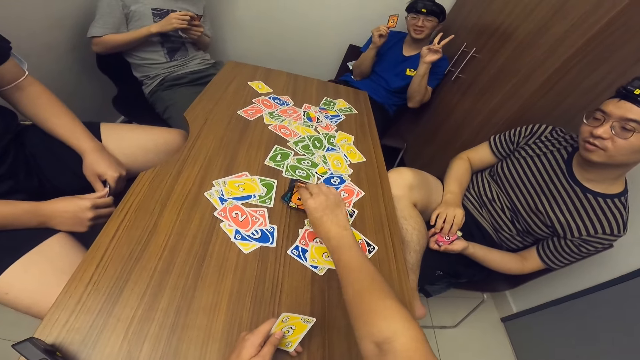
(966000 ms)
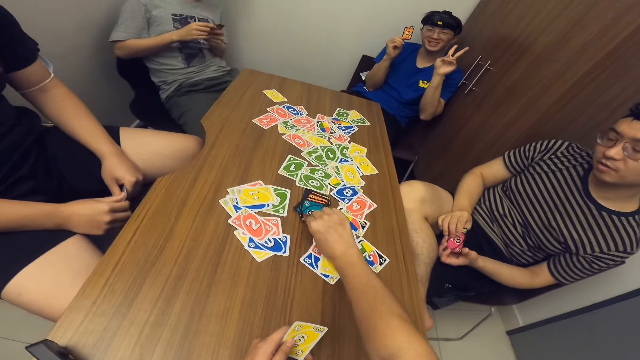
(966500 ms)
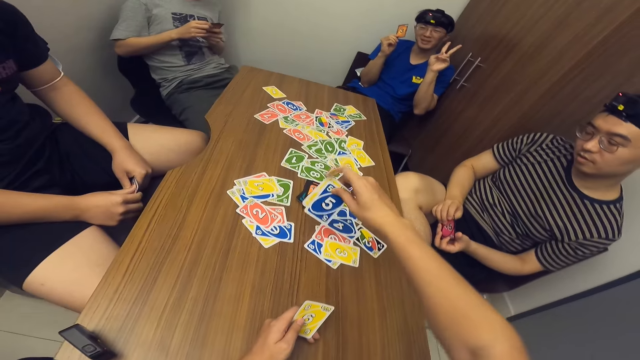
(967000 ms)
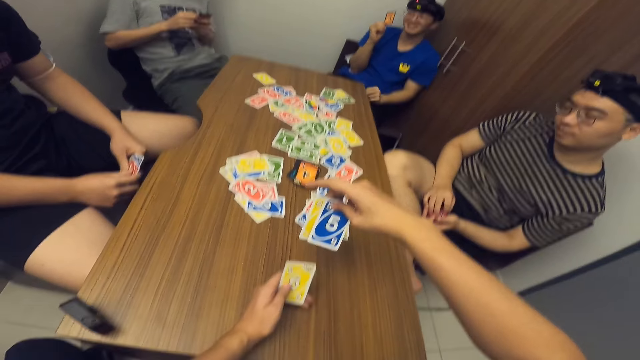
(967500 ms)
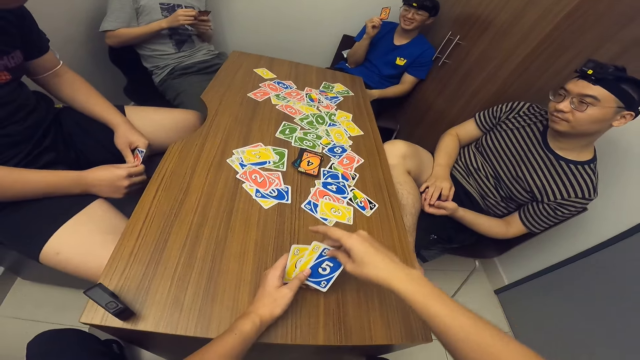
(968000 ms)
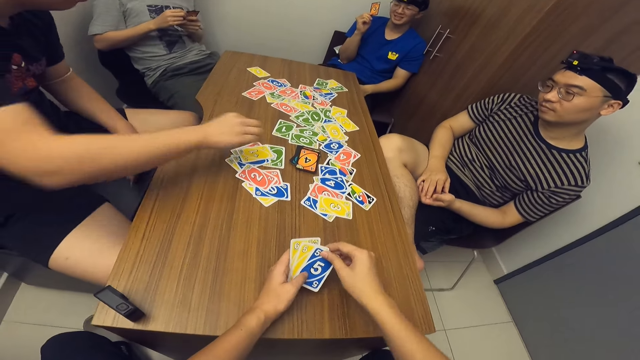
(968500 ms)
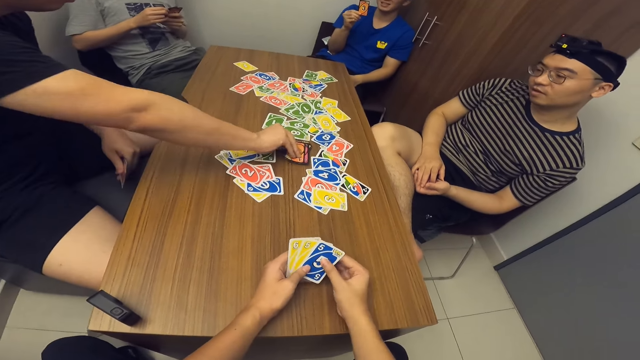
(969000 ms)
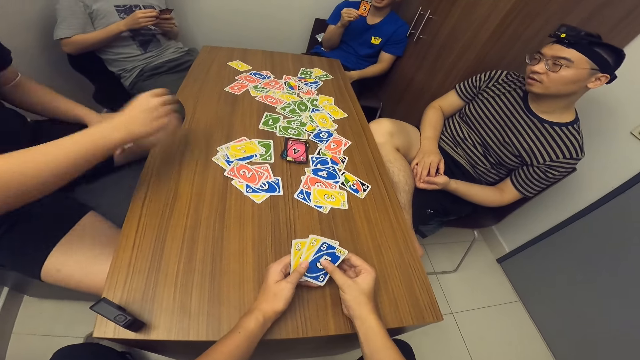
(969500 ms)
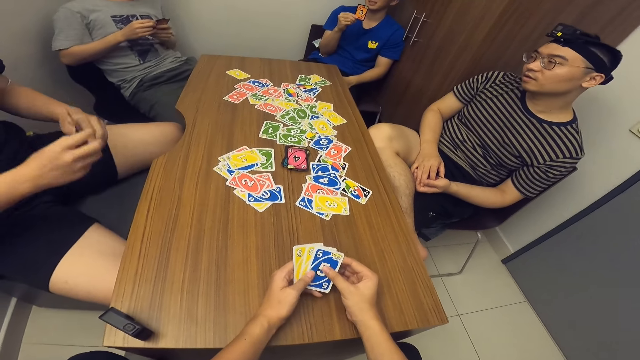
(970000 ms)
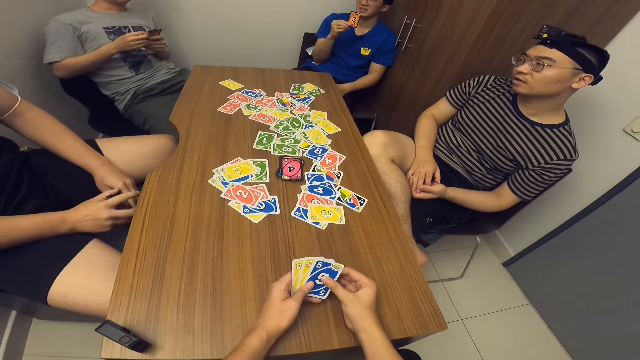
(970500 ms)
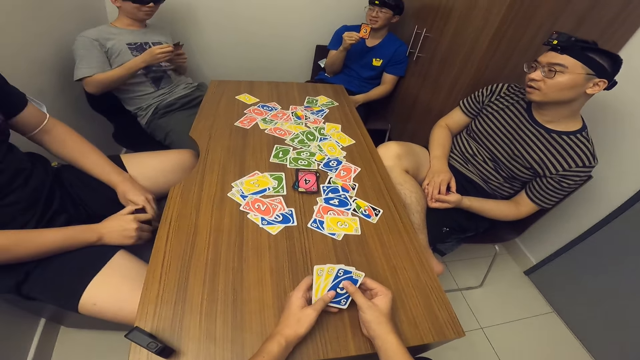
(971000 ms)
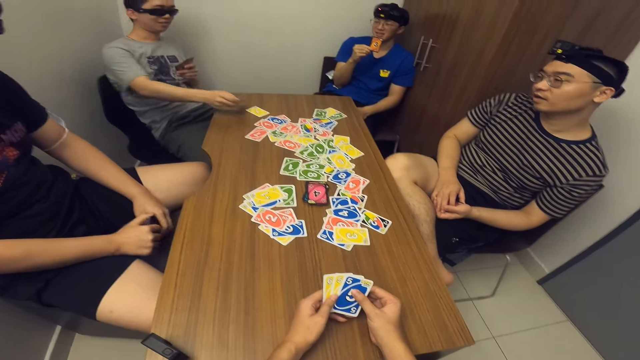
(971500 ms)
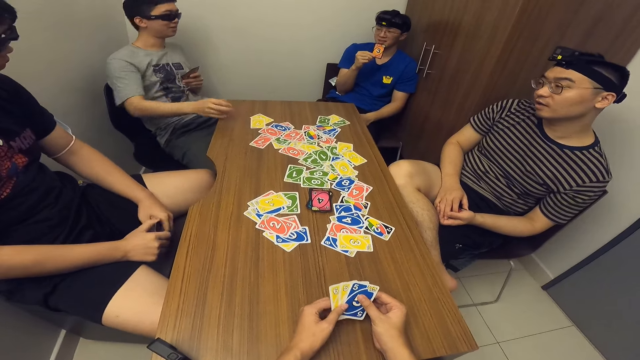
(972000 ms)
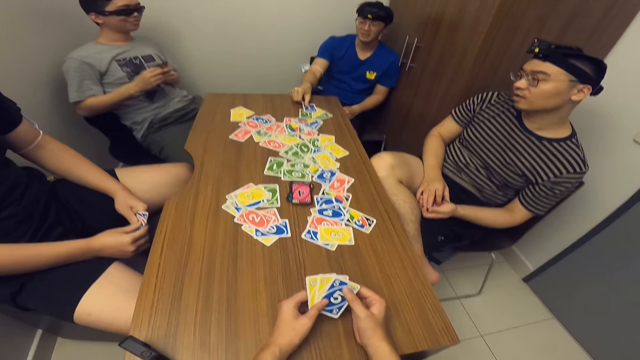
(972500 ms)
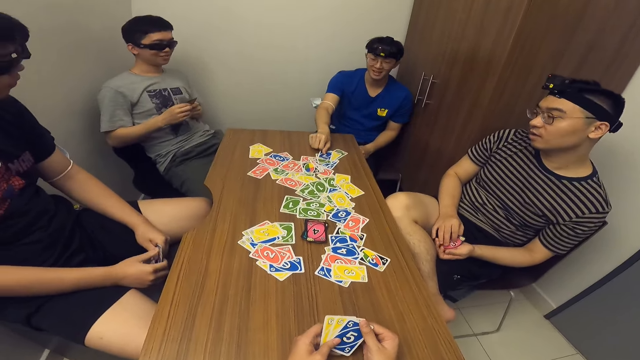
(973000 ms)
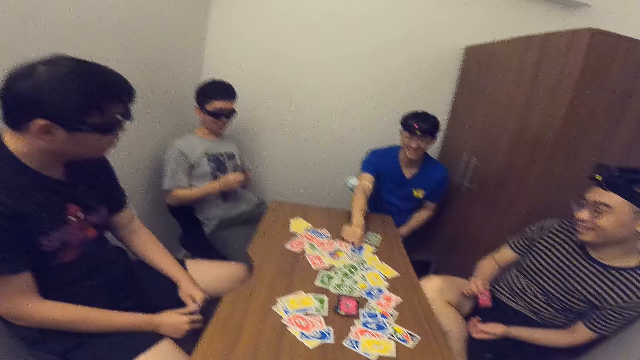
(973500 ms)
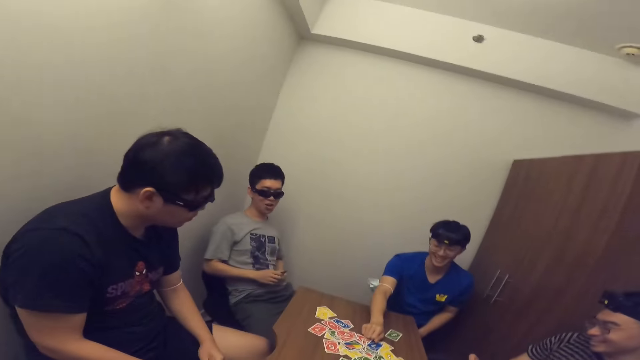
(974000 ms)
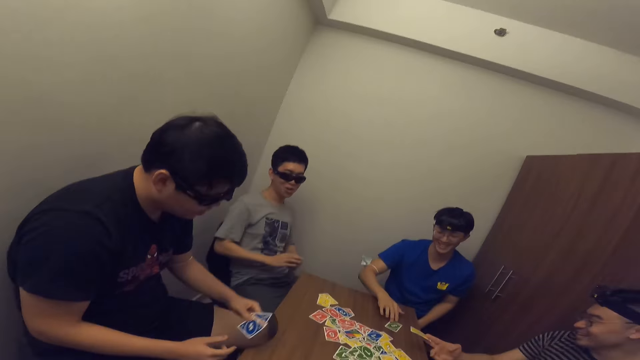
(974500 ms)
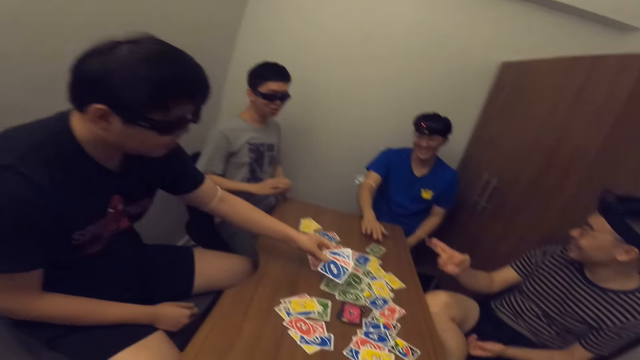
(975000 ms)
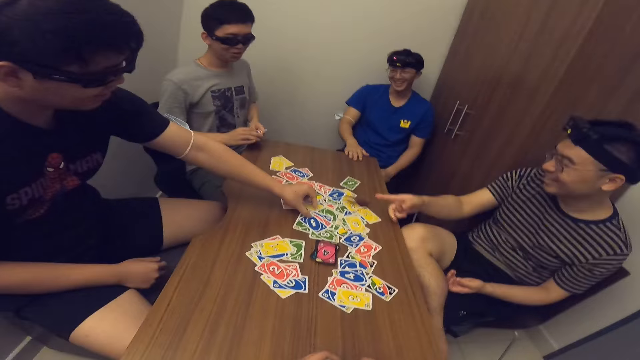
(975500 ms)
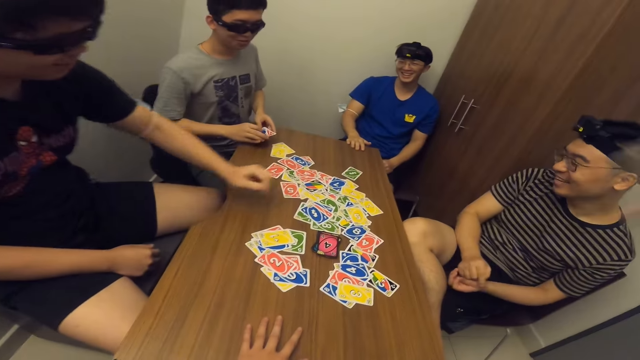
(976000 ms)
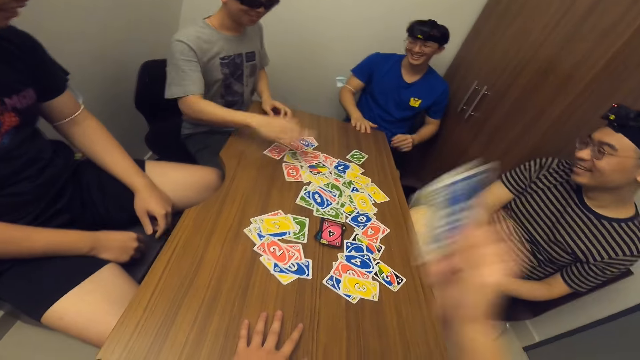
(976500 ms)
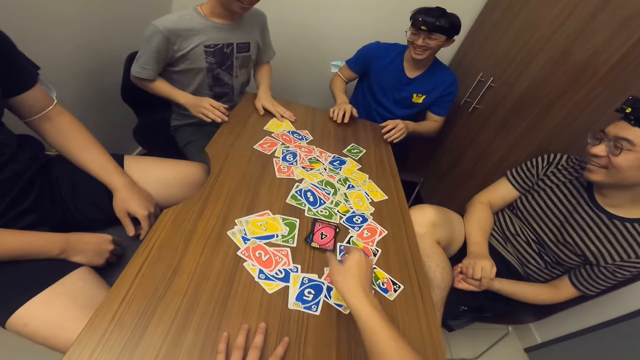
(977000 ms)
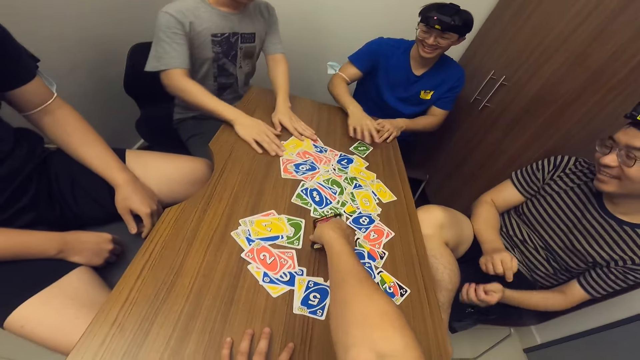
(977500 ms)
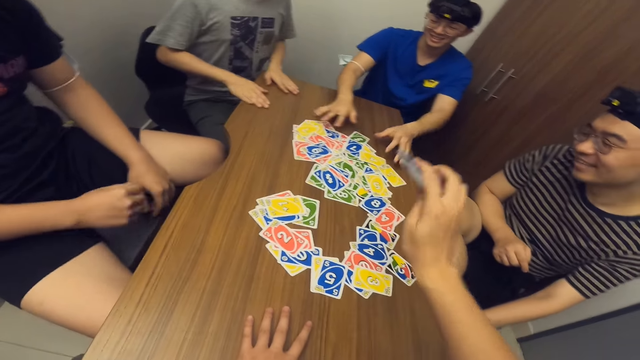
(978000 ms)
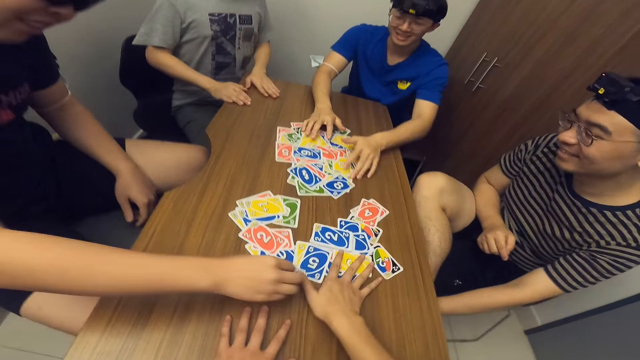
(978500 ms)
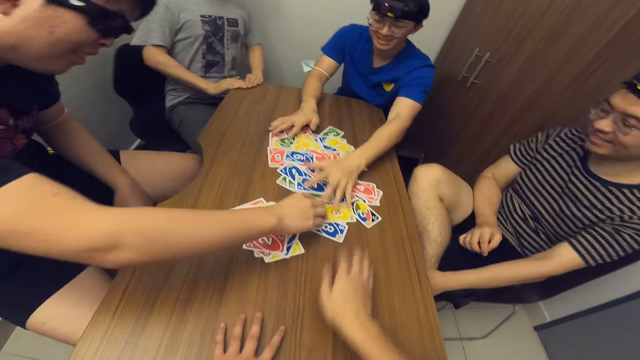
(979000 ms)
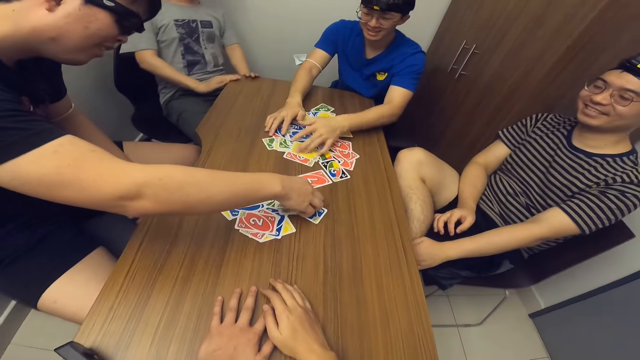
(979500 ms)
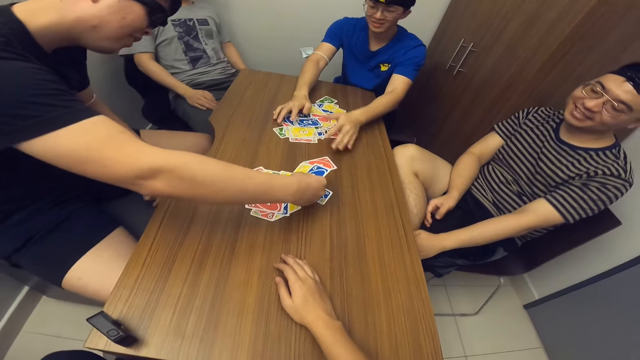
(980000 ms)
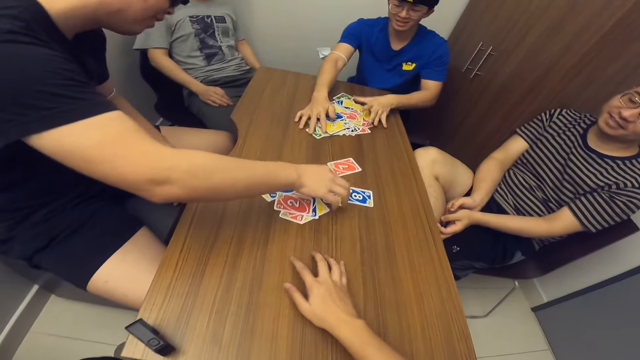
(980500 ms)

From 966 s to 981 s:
A man picks up a card from the deck of cards on the table with his right hand. Another man drops a card on the table with his right hand. A third man drops a card on the table with his right hand and pushes the cards on the table. The first man drops some cards on the table with his left hand. A fourth man drops a card on the table with his right hand. The second man drops a card on the table with his right hand. The camera wearer drops two cards on the table with his right hand. The second man moves the cards on the table with his right hand. The camera wearer picks up the deck of cards on the table with his right hand. He places the cards on the table. The third man rearranges the card. The camera wearer moves the cards on the table with the first man and the third man.

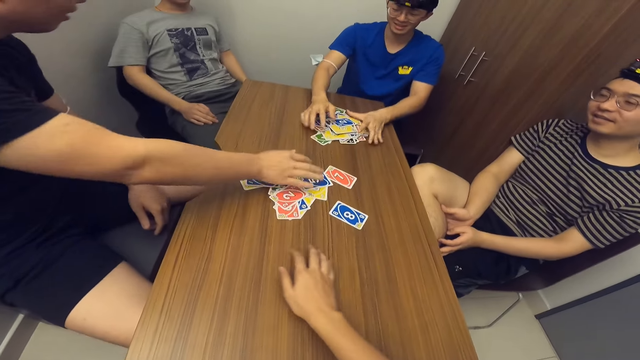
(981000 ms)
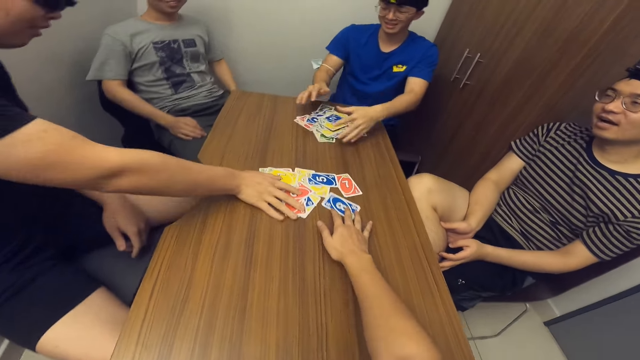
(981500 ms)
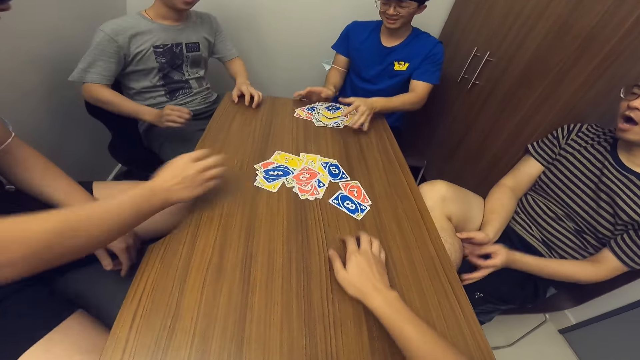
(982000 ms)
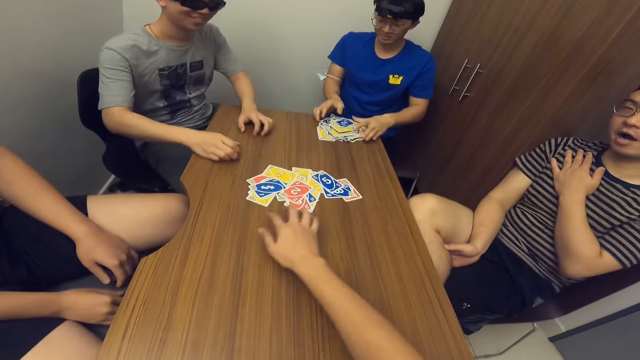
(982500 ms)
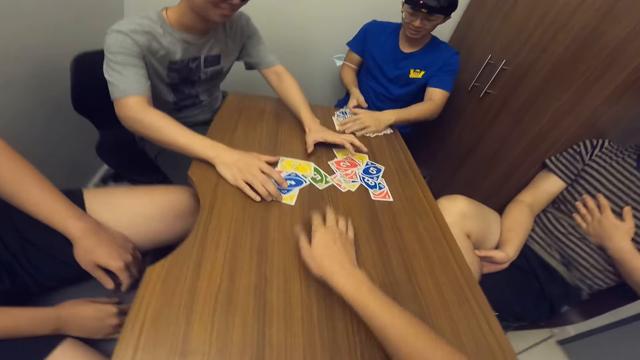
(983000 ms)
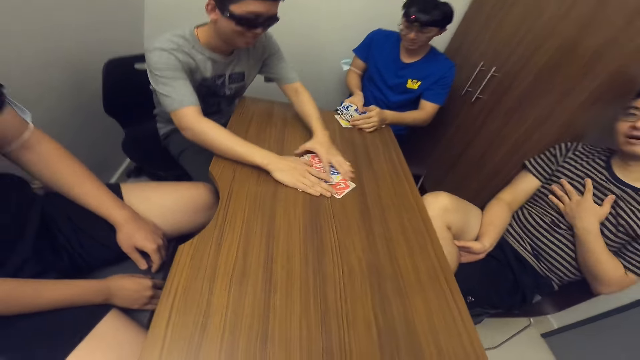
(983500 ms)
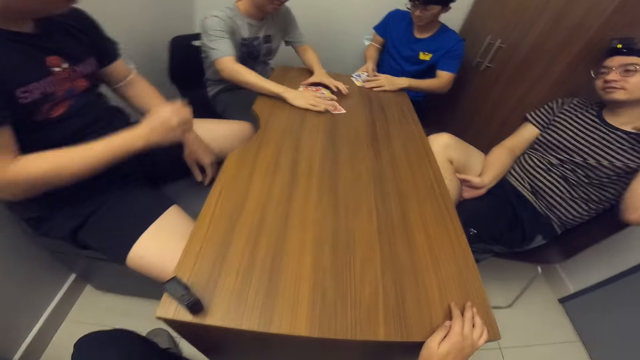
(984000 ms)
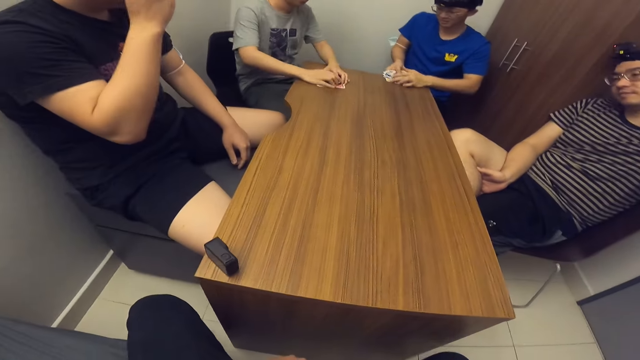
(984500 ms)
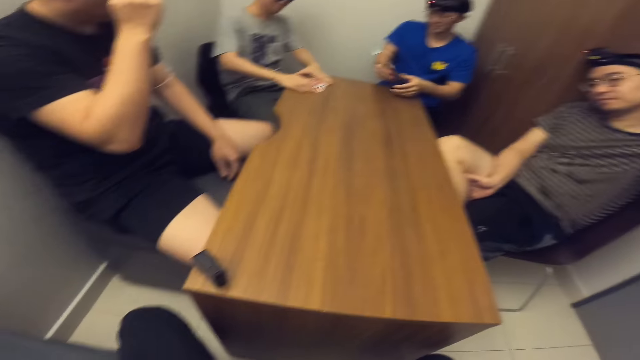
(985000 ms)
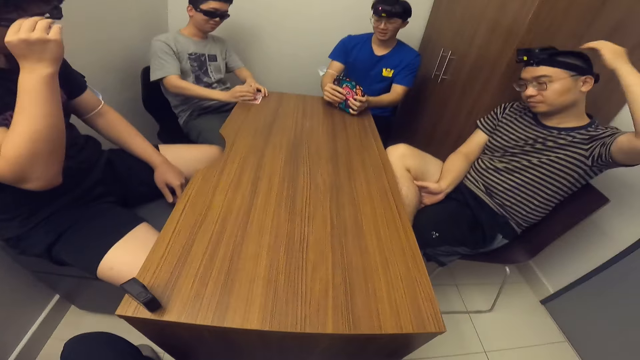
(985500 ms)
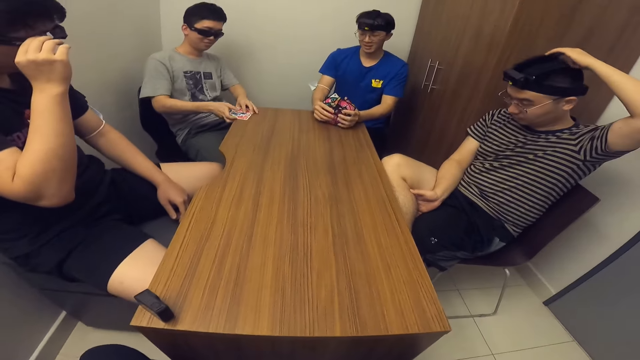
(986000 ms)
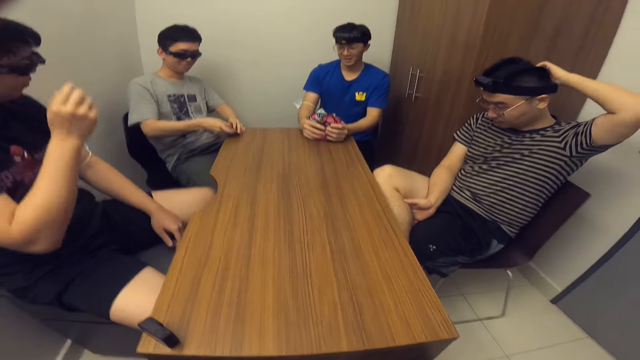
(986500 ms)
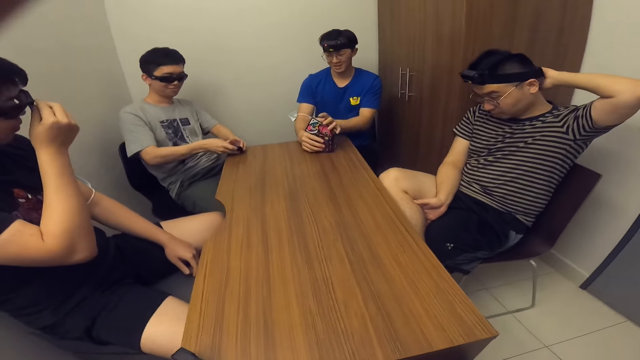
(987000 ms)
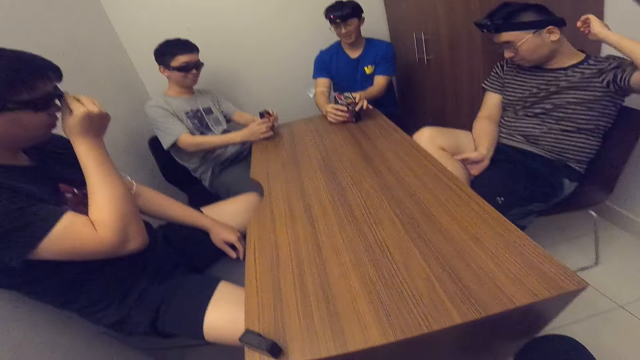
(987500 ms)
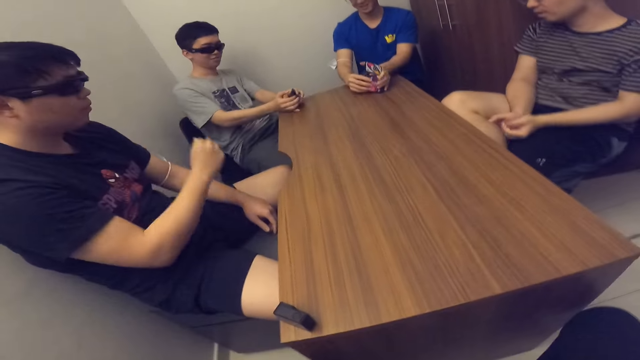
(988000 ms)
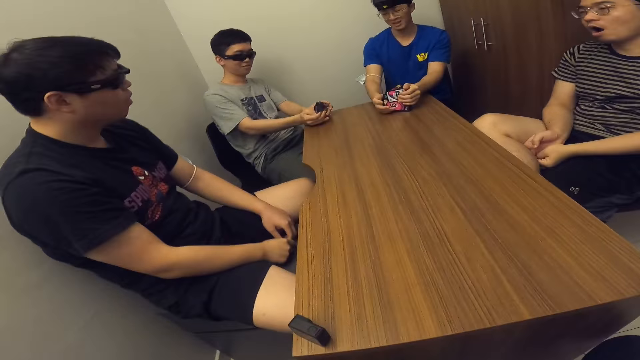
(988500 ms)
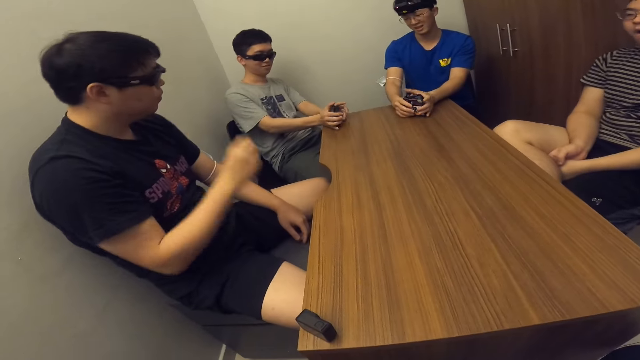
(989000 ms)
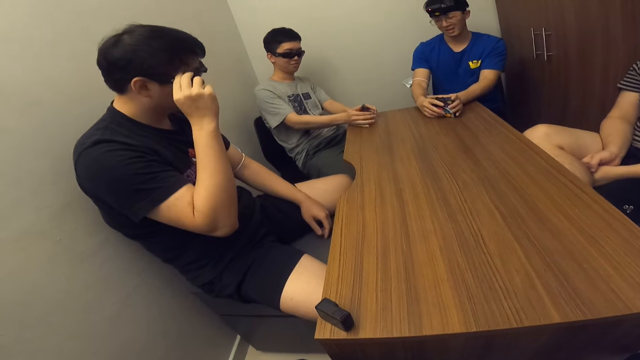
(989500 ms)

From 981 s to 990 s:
A man moves some of the cards on the table with both hands. Another man arranges the cards. The first man and the other man gather the cards with their hands.
